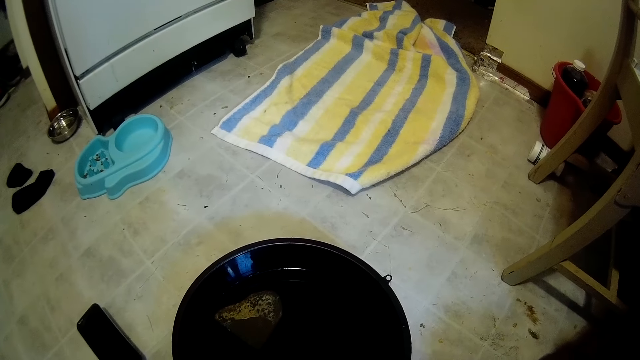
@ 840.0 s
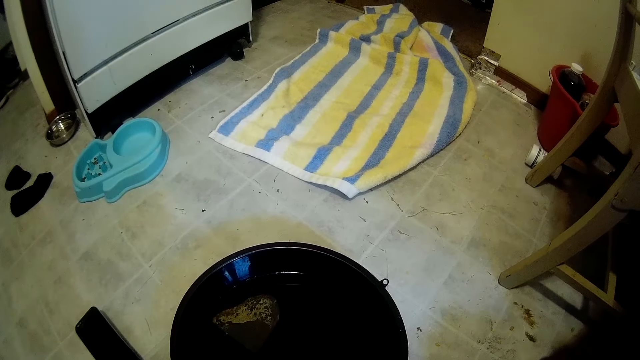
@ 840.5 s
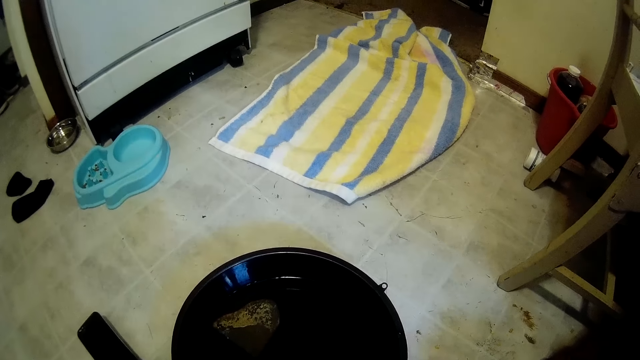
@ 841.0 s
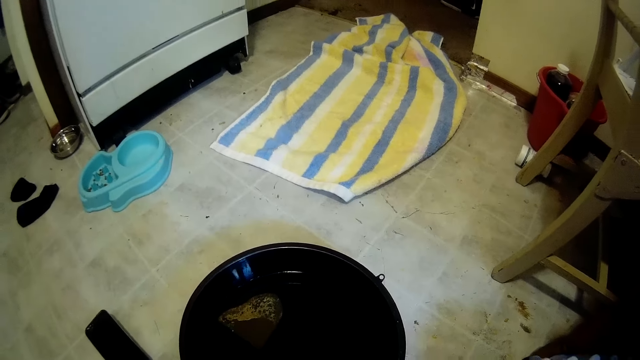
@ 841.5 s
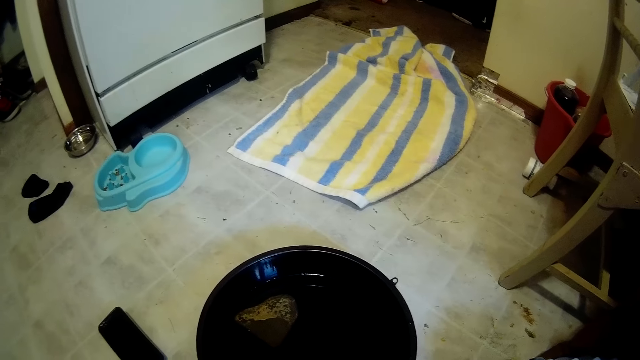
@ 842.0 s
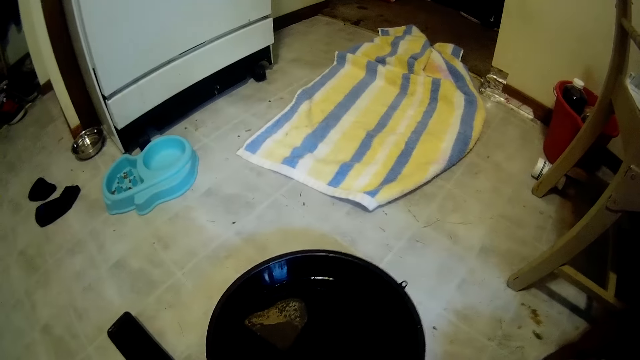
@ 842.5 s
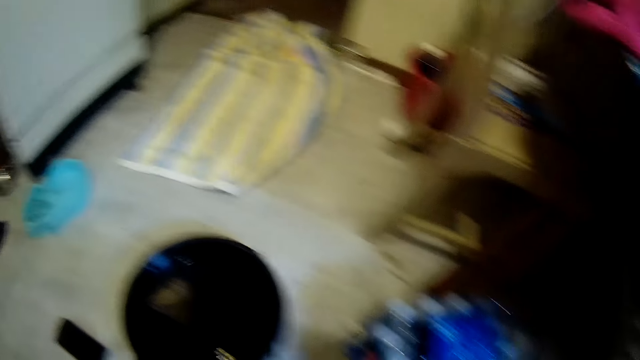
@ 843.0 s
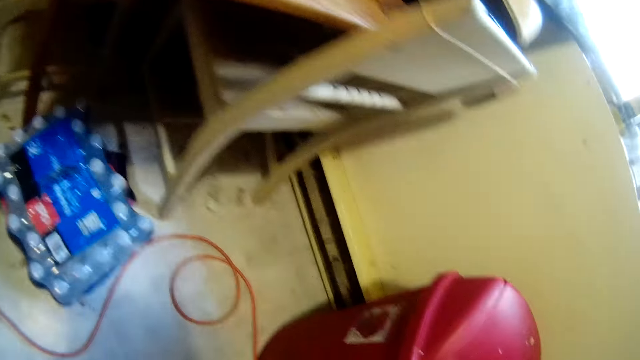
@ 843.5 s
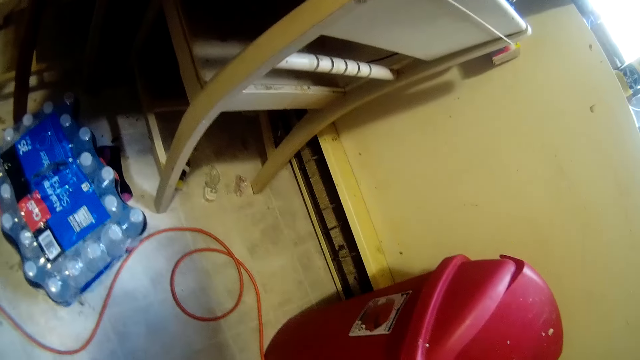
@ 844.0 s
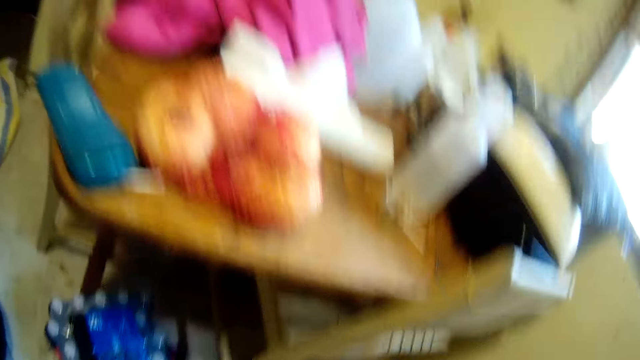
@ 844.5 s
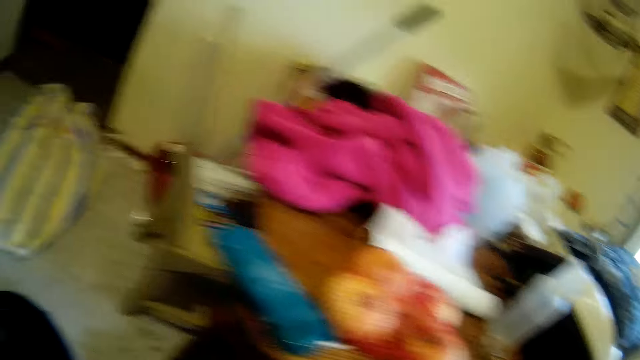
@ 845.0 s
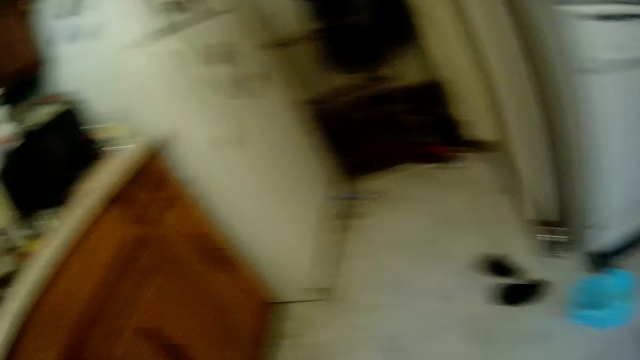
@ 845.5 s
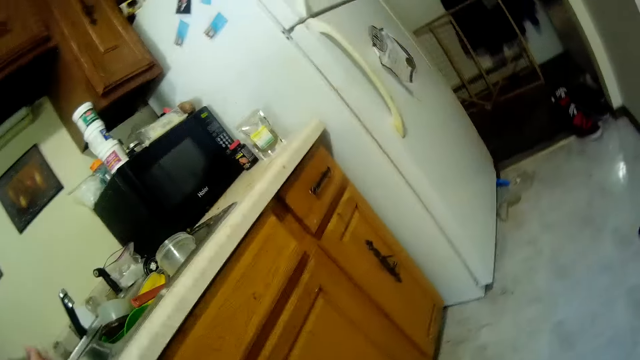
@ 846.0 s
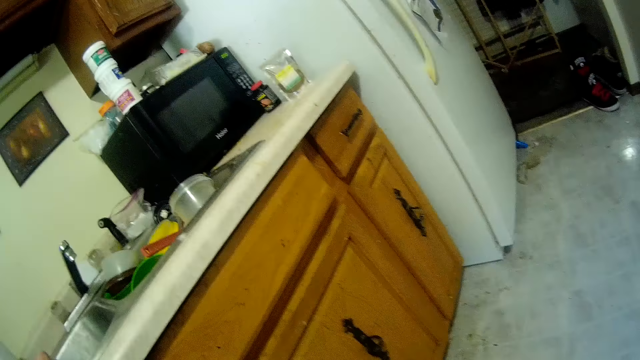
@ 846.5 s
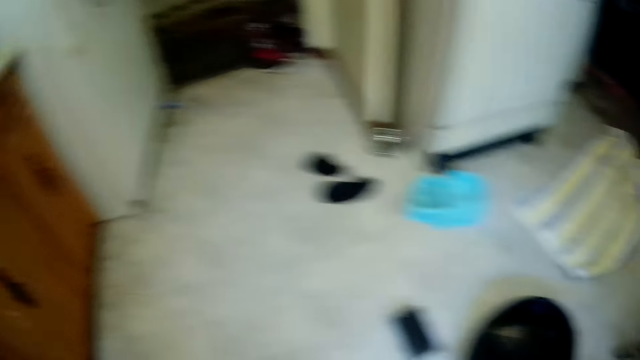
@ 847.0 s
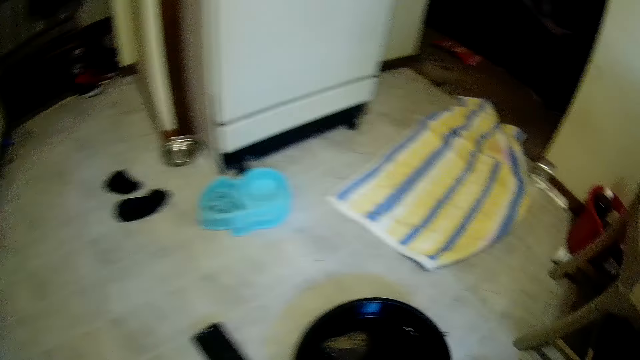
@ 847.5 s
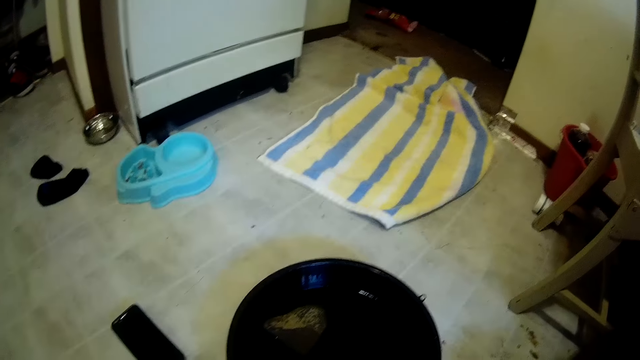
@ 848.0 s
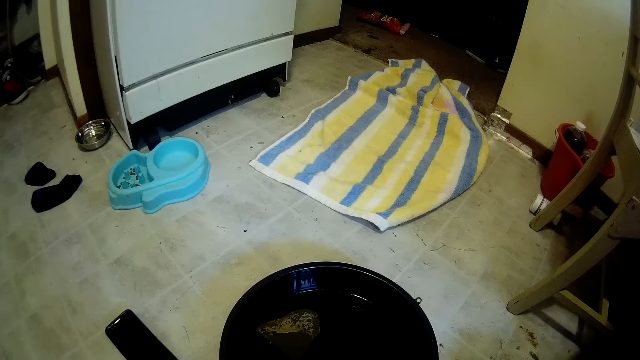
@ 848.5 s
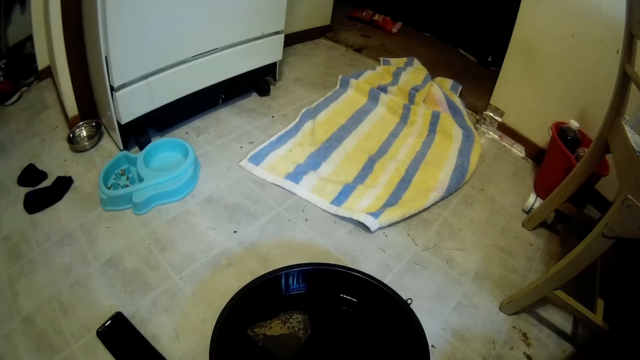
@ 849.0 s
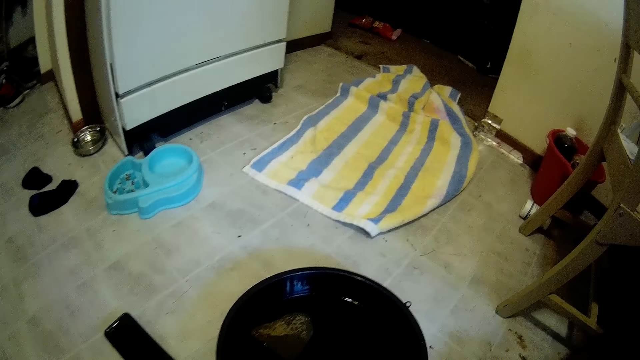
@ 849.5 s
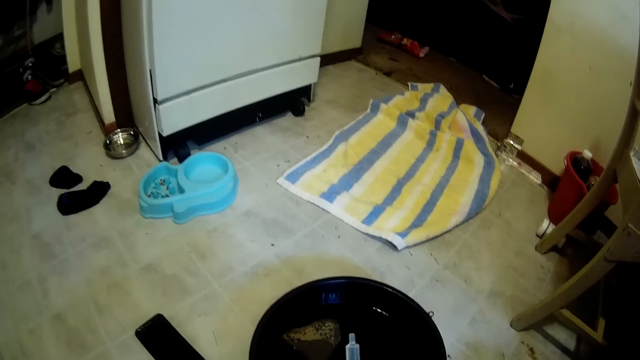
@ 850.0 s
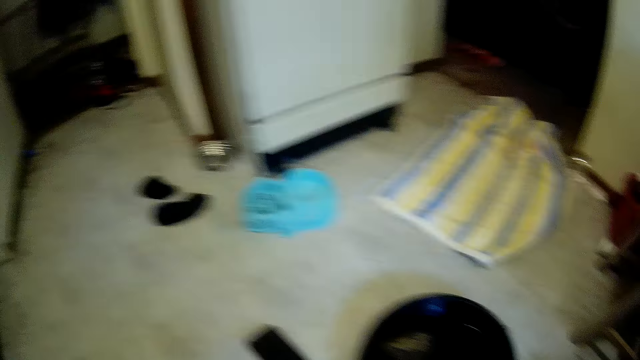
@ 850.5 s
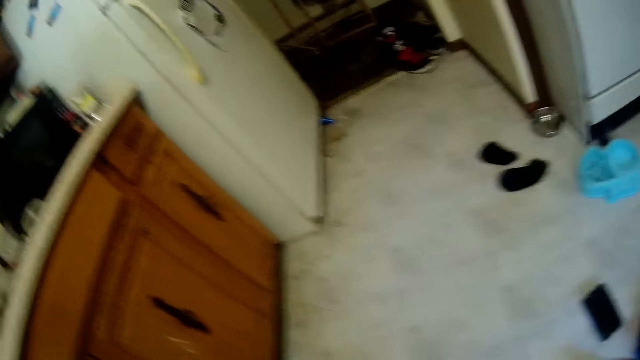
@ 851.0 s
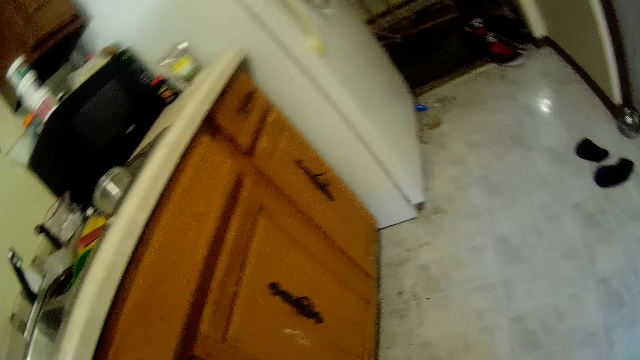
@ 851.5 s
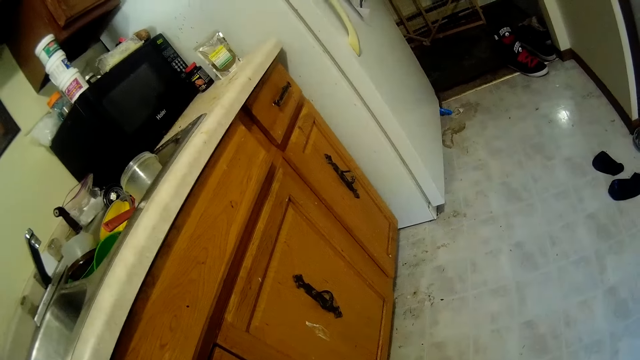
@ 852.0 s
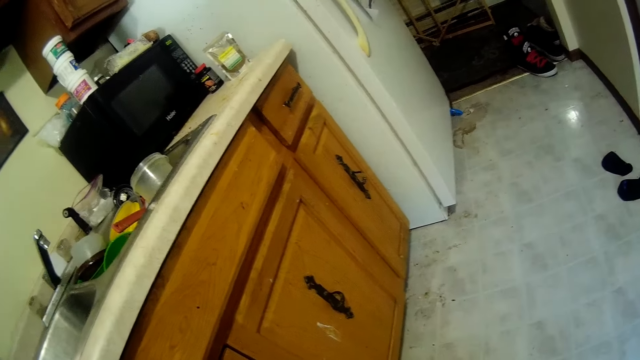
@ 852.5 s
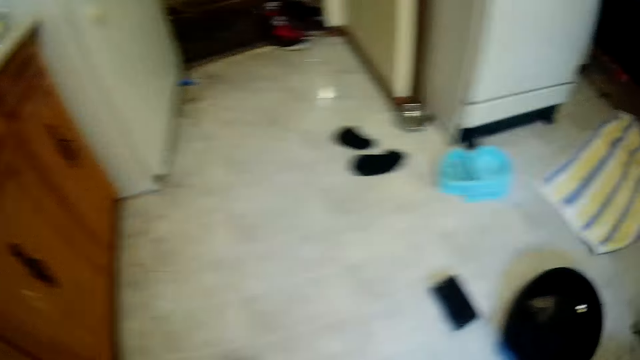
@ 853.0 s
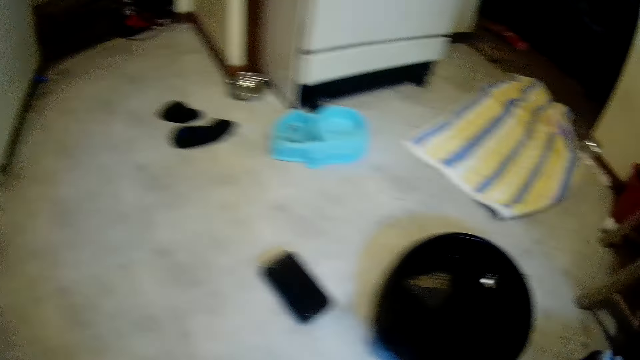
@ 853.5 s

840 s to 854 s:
The camera wearer looks at the basin. They drop dirt in a waste bin. They look around the house. They look at the utensils. They pour the contents of a syringe into a bowl. They look at the basin. They look at the surroundings.

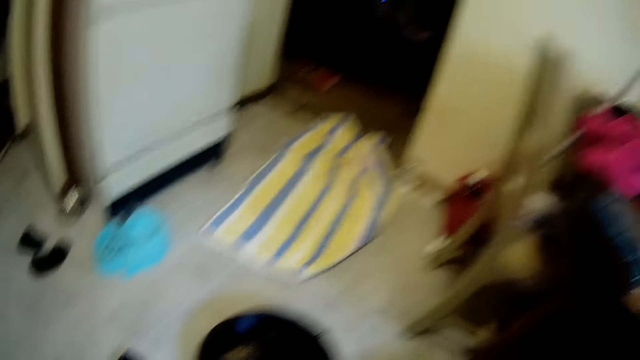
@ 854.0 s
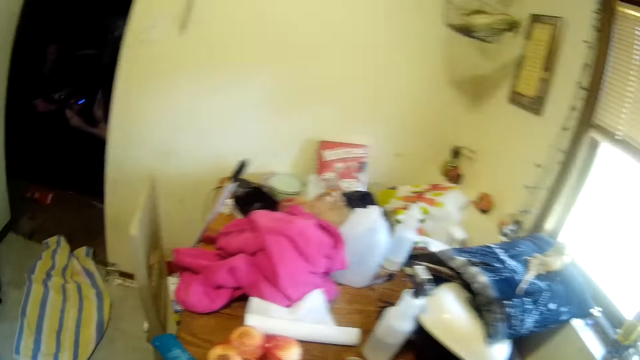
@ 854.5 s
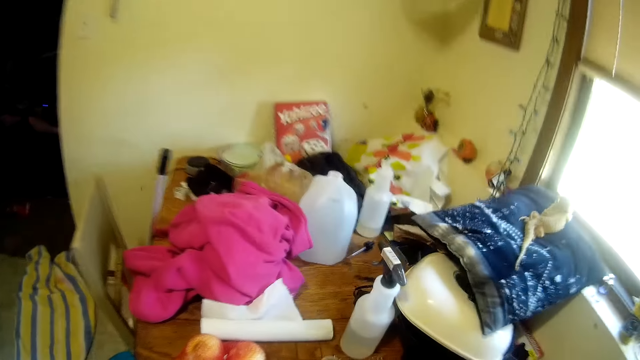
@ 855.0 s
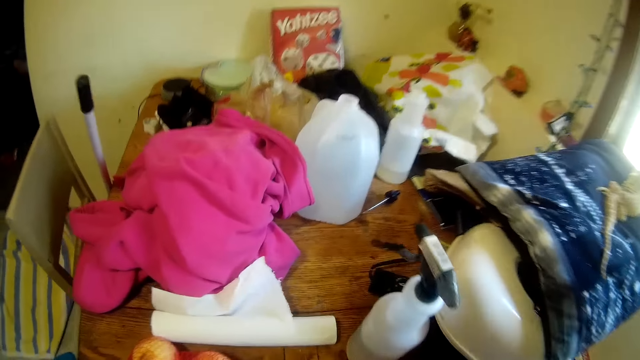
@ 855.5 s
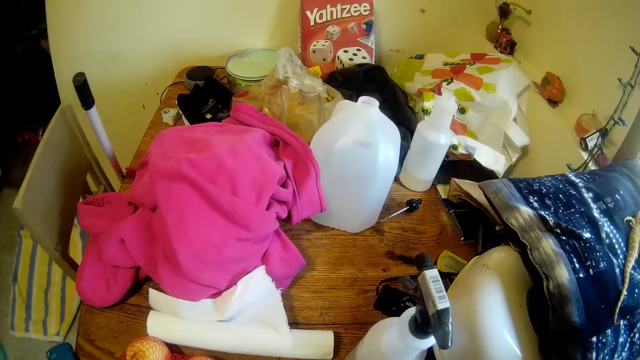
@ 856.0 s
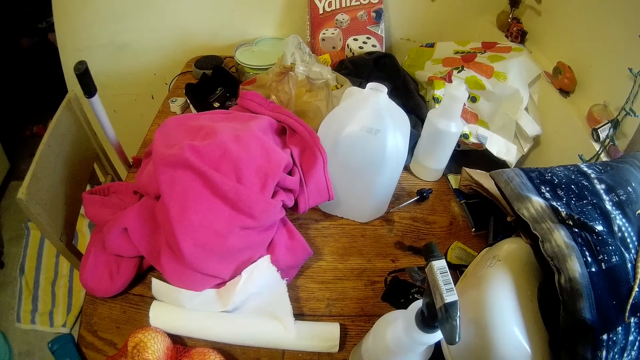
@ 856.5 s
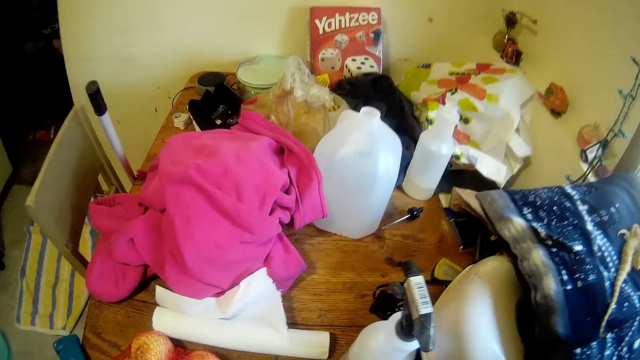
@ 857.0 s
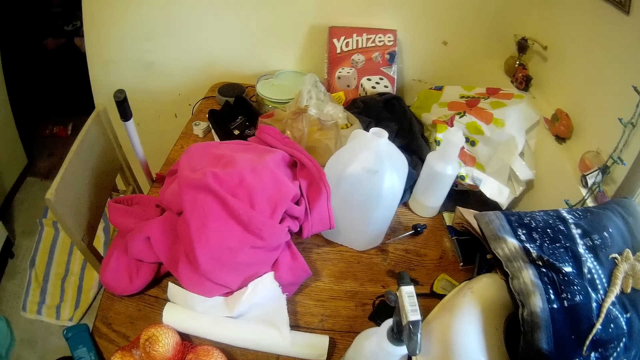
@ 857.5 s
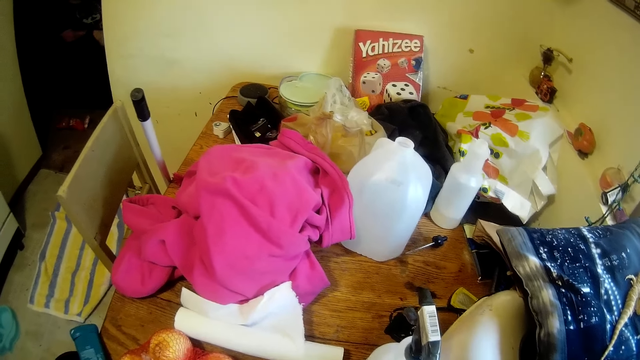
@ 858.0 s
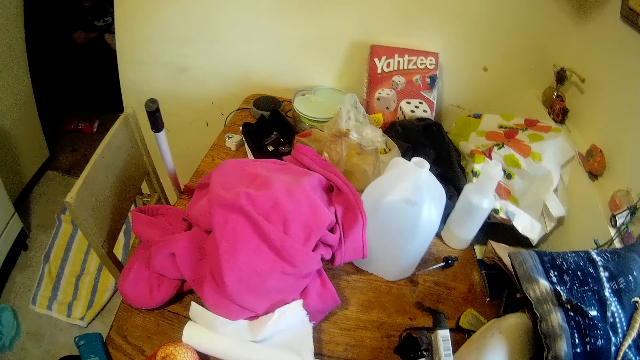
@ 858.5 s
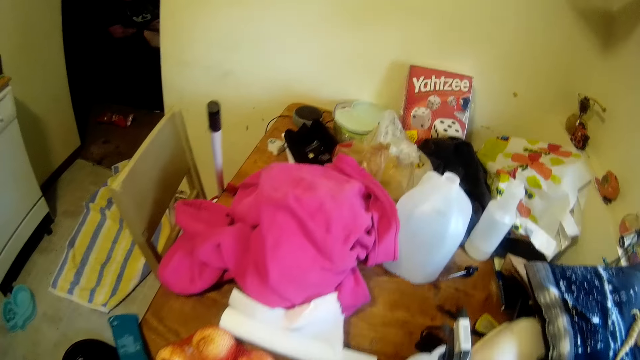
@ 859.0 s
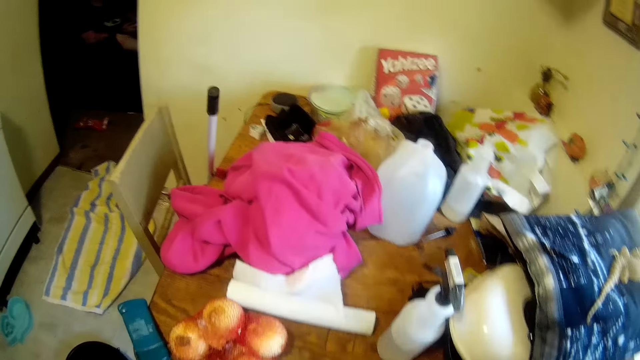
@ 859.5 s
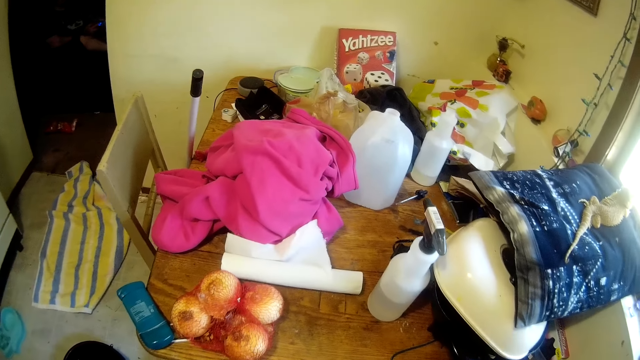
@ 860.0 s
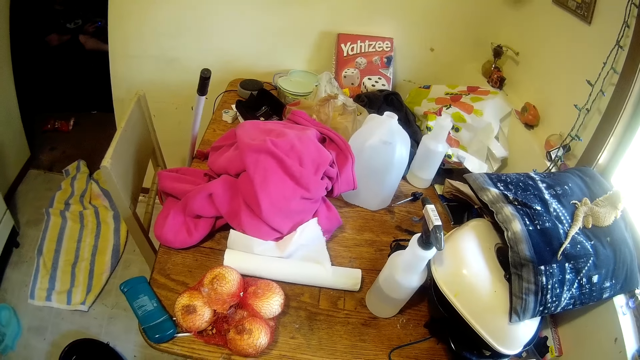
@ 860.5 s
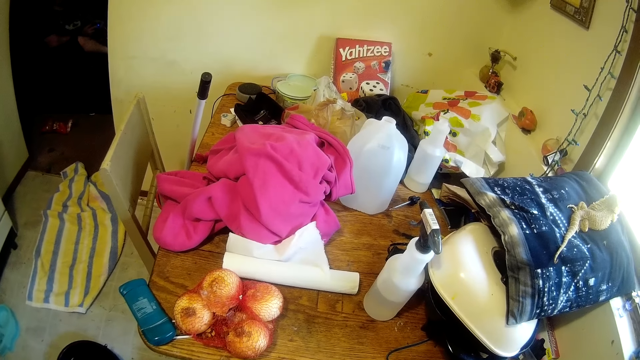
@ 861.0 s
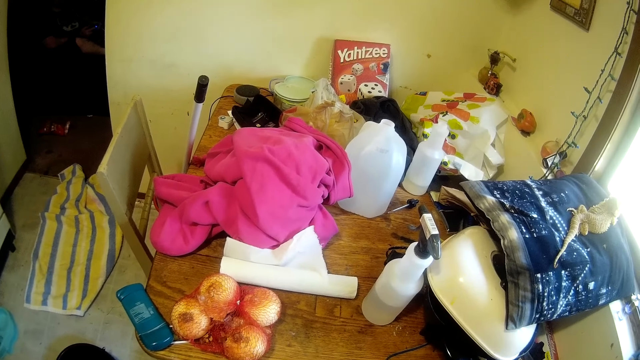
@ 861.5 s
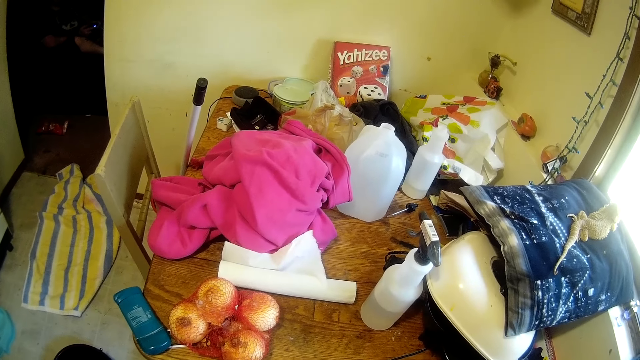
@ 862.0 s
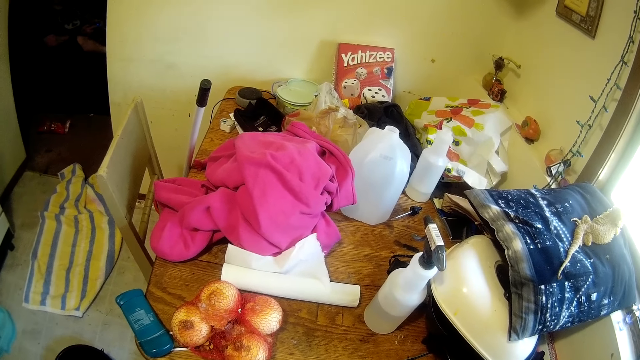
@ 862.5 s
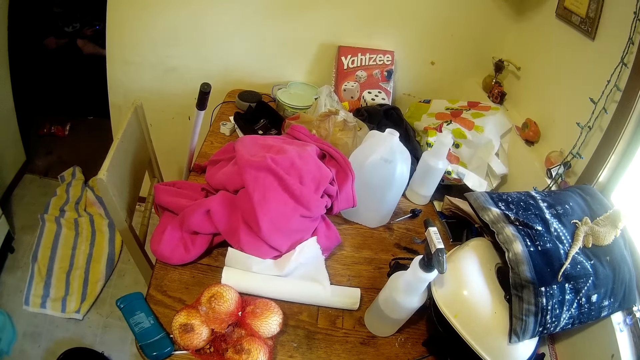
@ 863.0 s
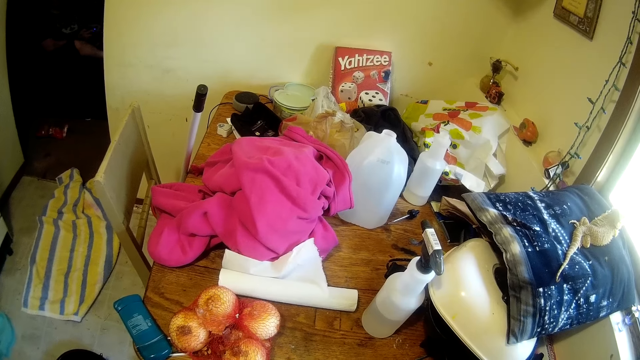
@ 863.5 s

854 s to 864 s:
The camera wearer stands up. They stir a mixture on the table. They look at the utensils on the table. A man sits on a chair. The man plays a video game.
